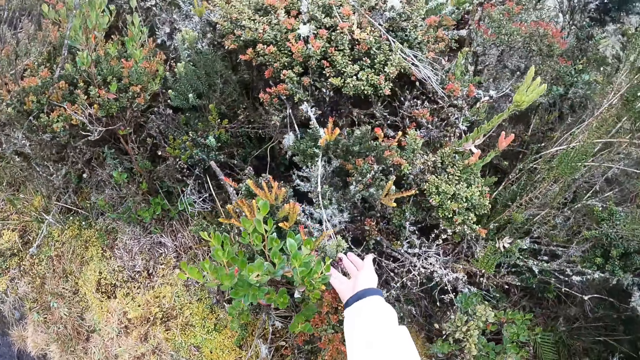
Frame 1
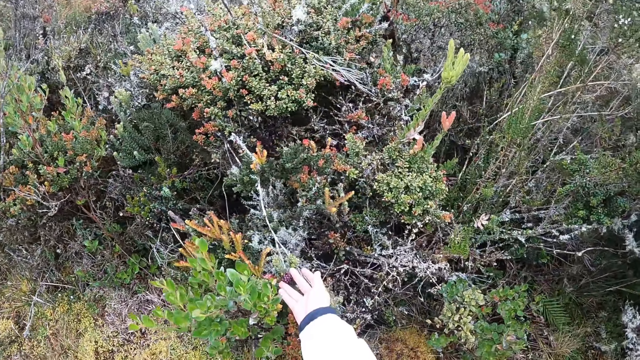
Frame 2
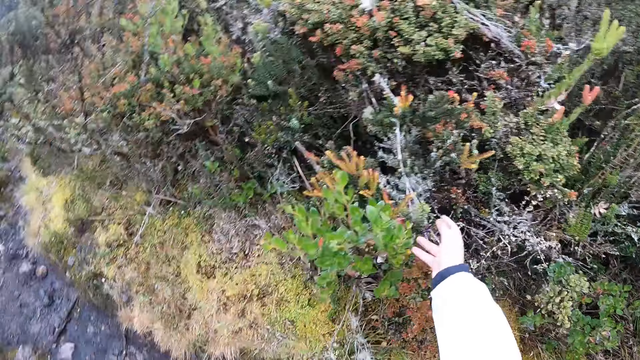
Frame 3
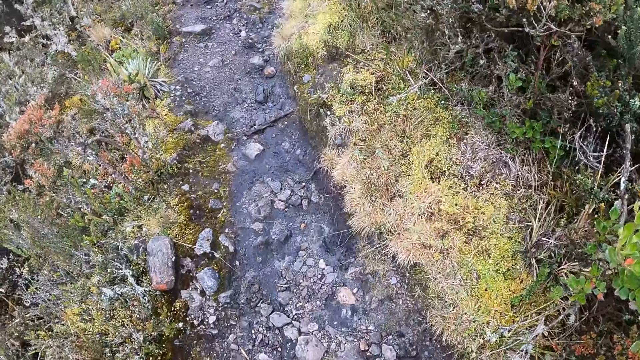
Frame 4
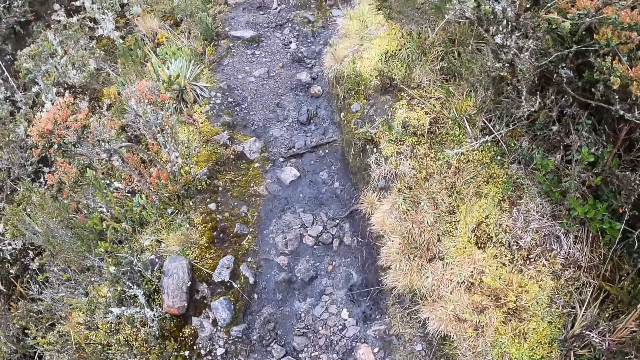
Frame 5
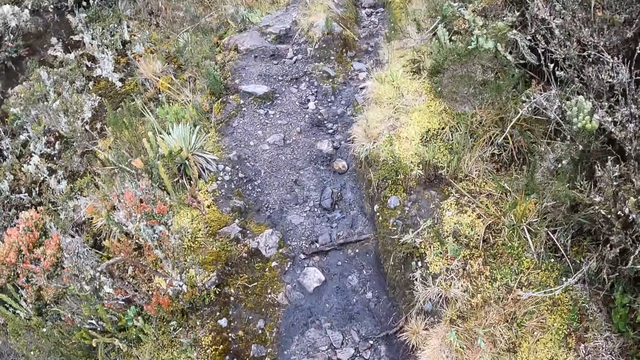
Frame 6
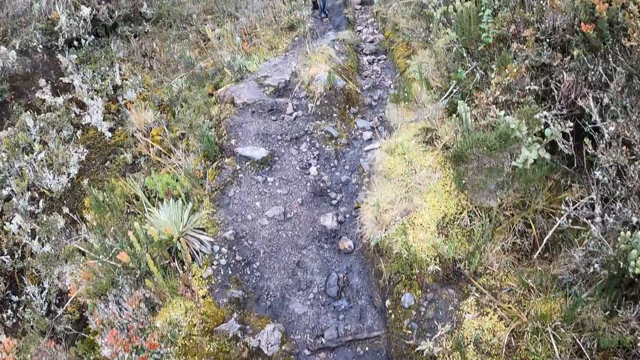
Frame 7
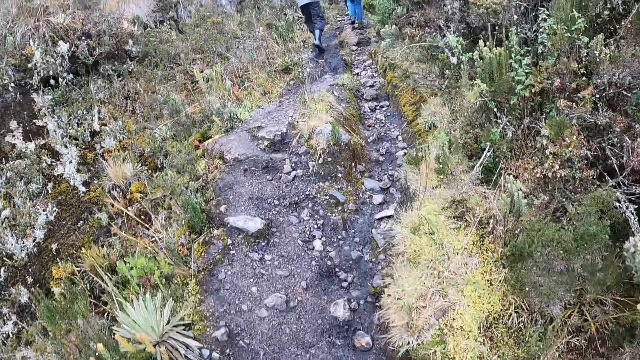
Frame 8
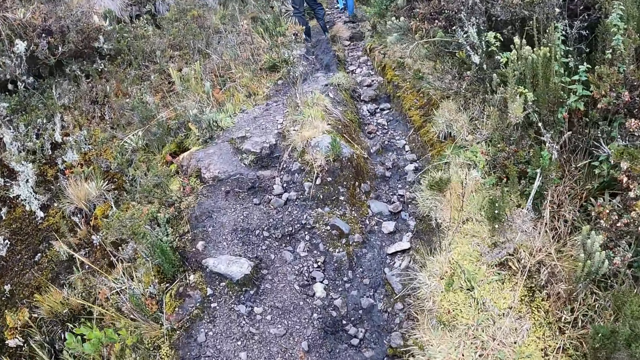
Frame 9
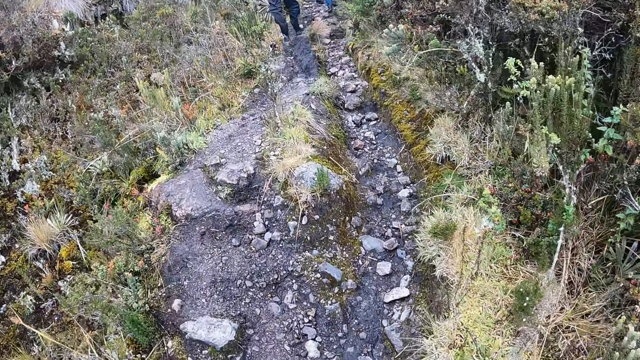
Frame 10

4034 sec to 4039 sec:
The camera wearer touches a plant.

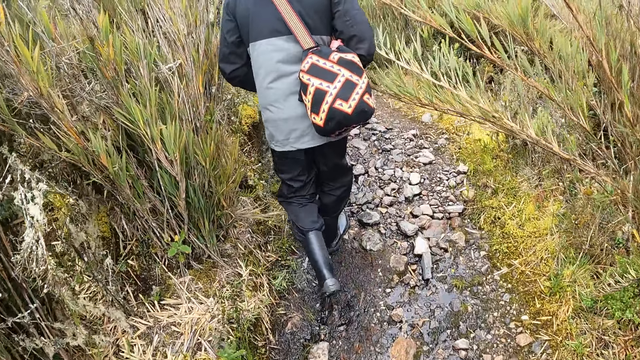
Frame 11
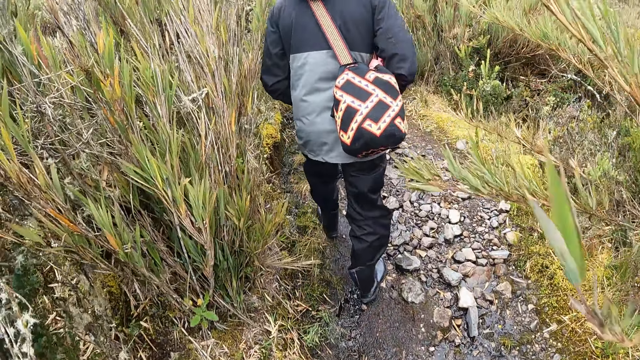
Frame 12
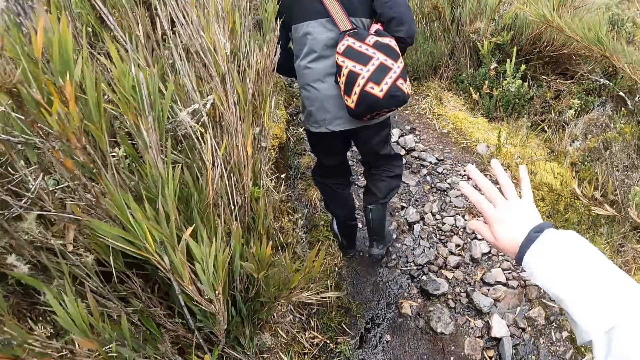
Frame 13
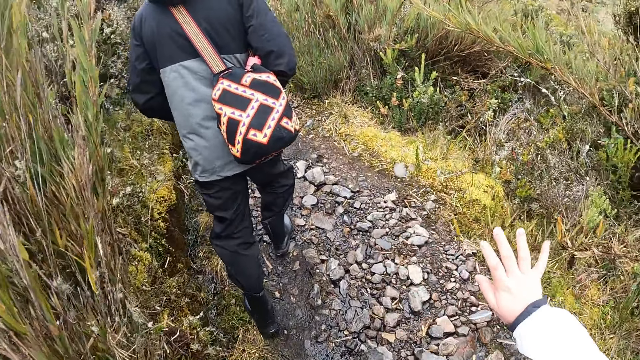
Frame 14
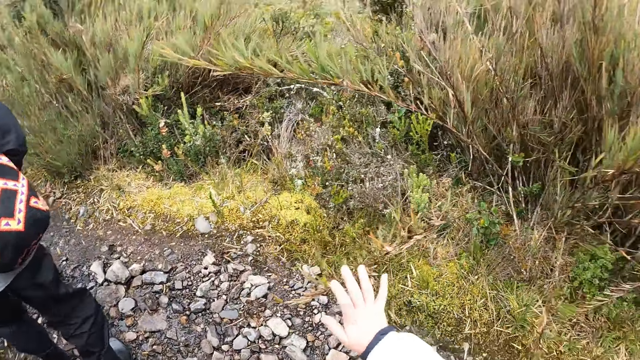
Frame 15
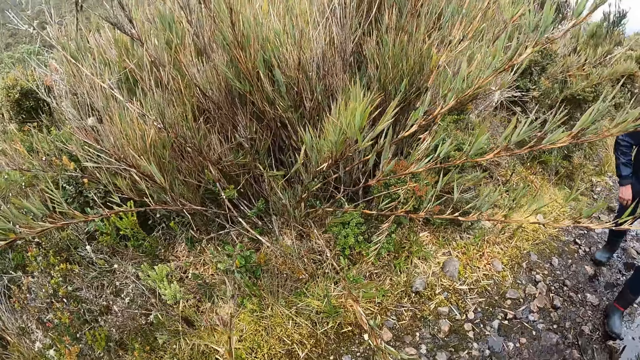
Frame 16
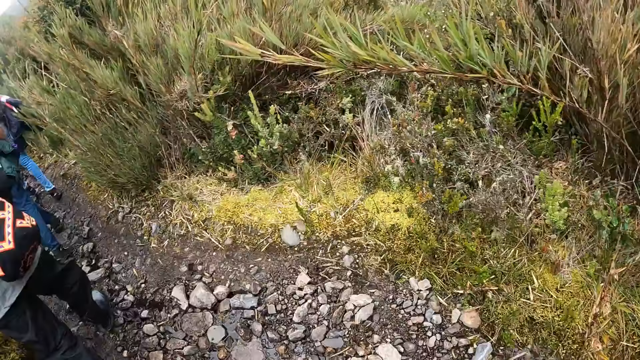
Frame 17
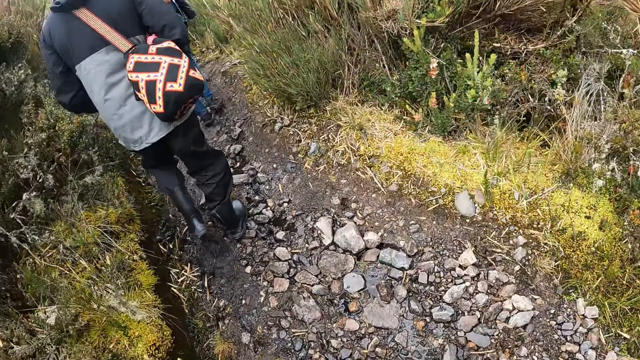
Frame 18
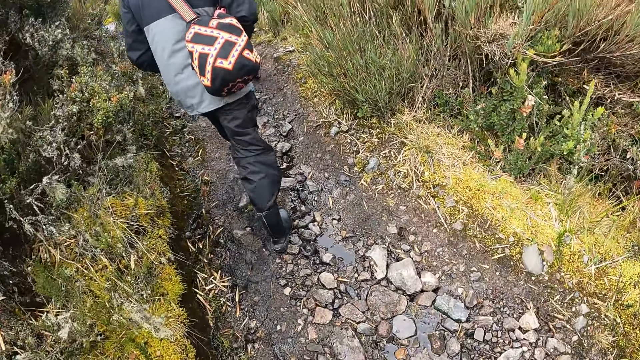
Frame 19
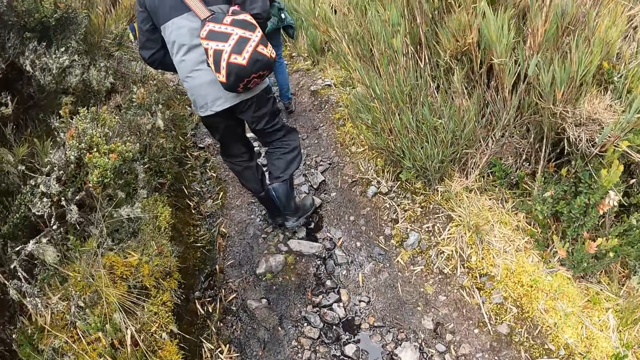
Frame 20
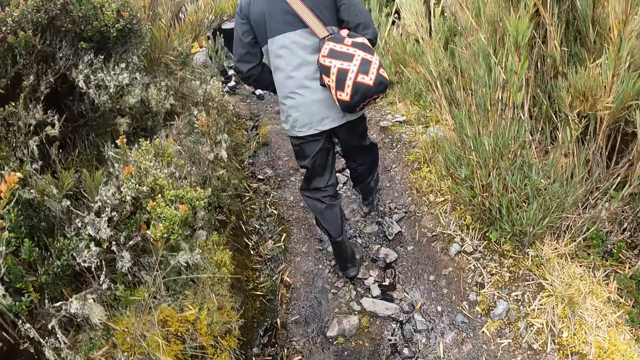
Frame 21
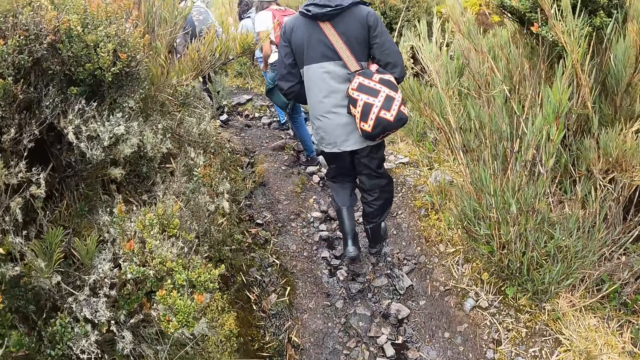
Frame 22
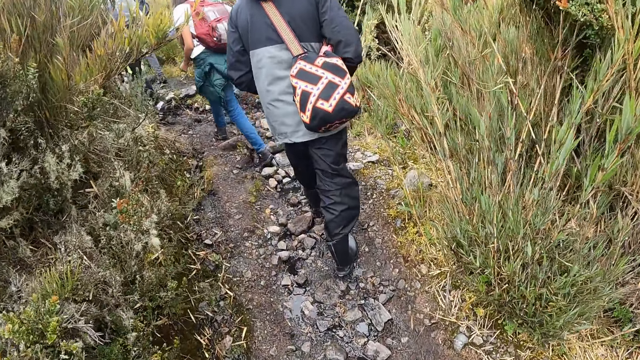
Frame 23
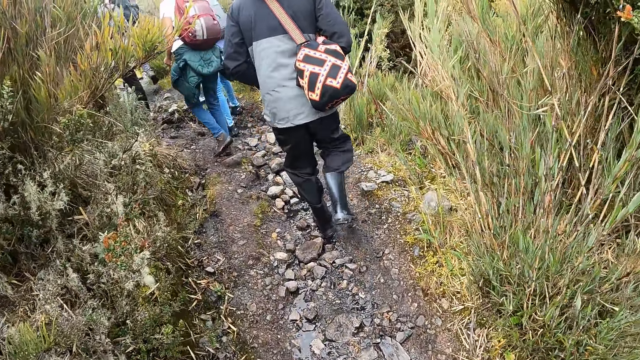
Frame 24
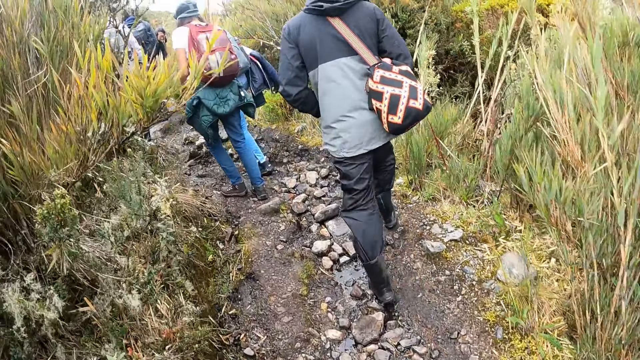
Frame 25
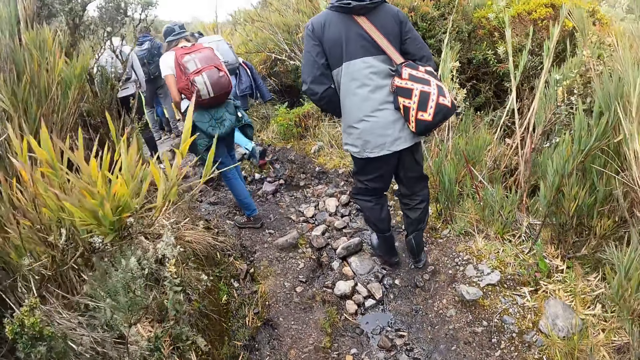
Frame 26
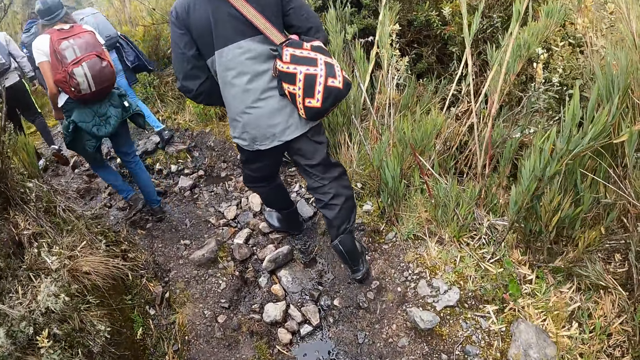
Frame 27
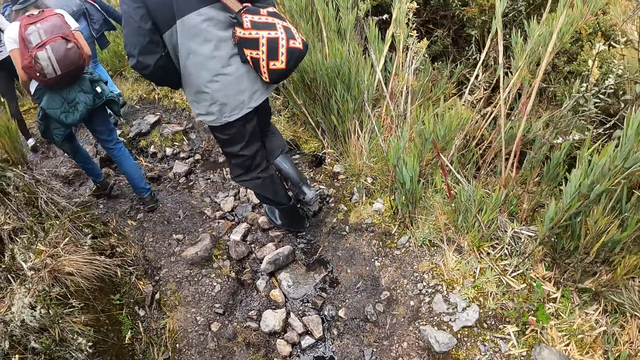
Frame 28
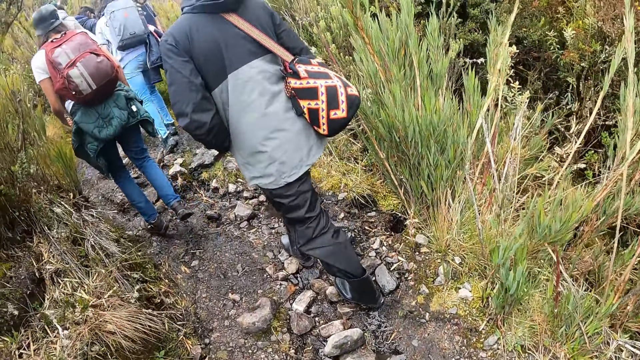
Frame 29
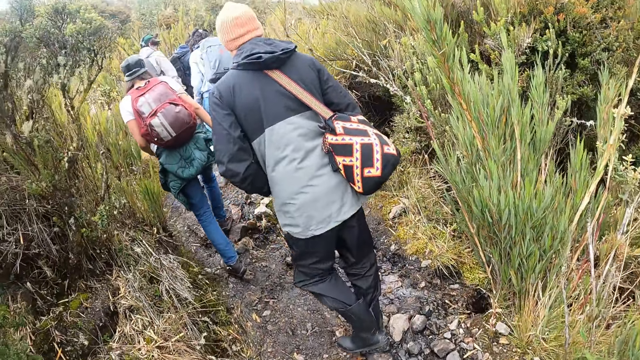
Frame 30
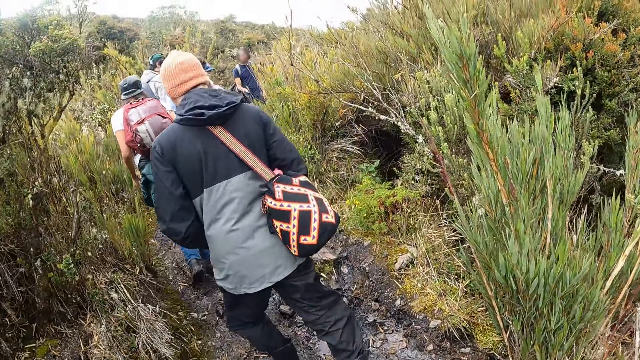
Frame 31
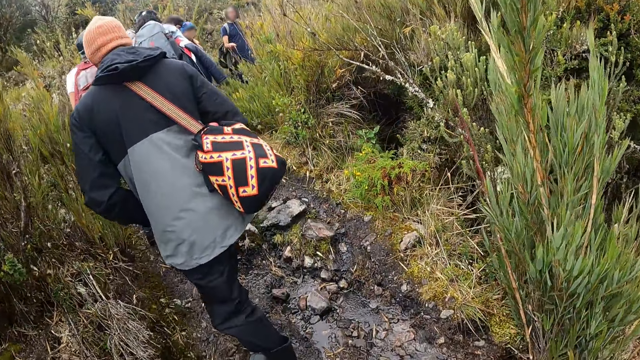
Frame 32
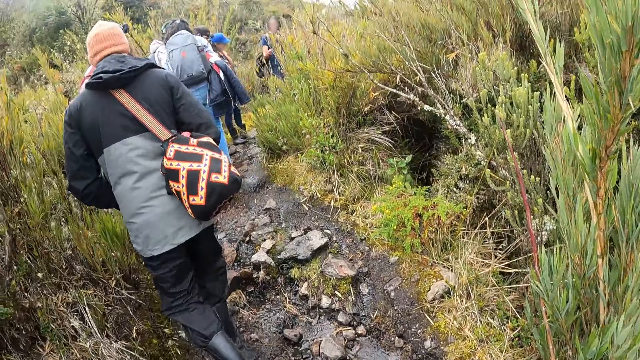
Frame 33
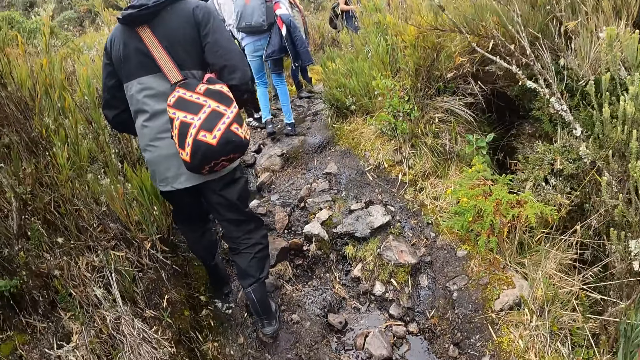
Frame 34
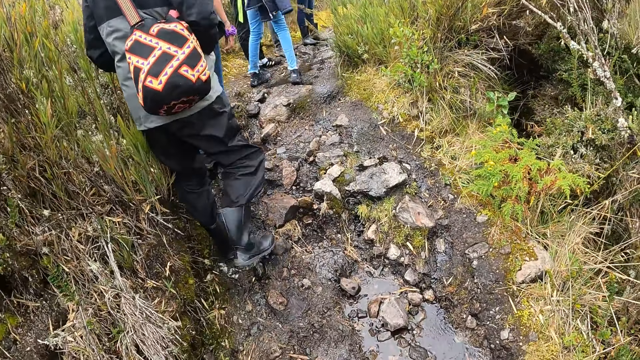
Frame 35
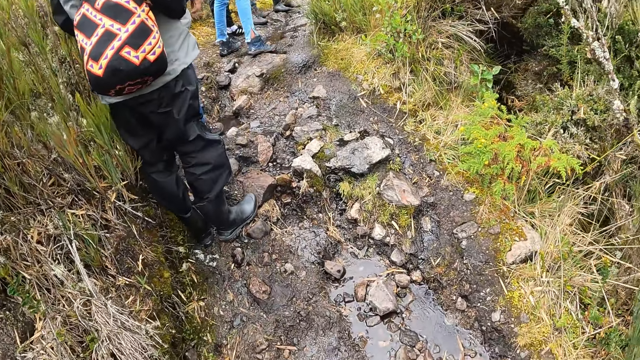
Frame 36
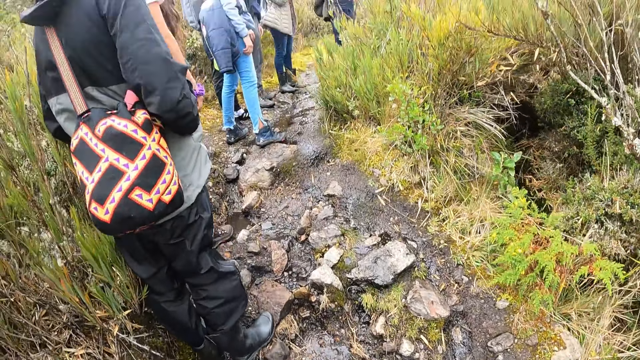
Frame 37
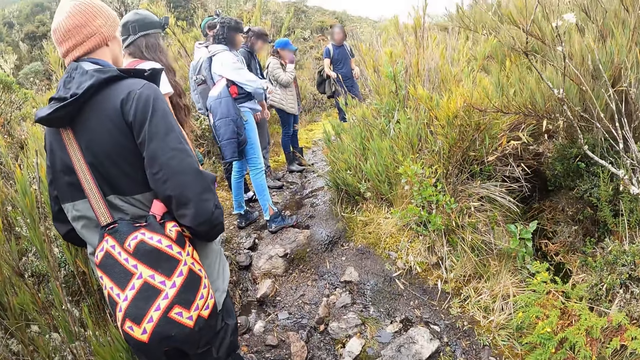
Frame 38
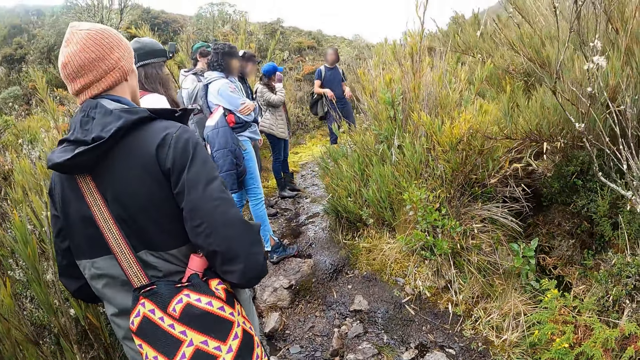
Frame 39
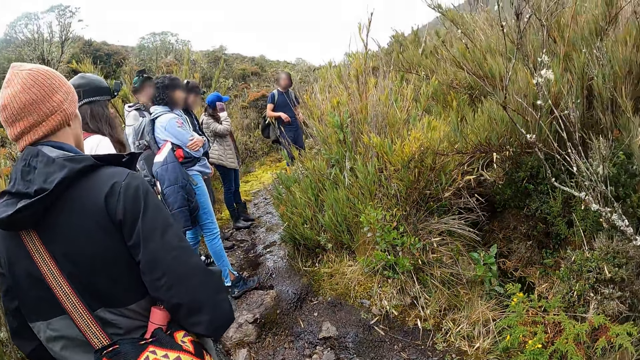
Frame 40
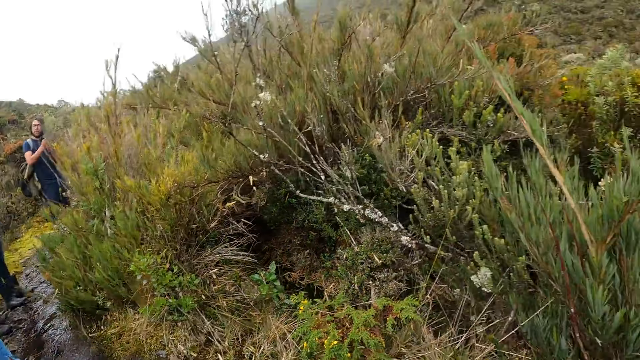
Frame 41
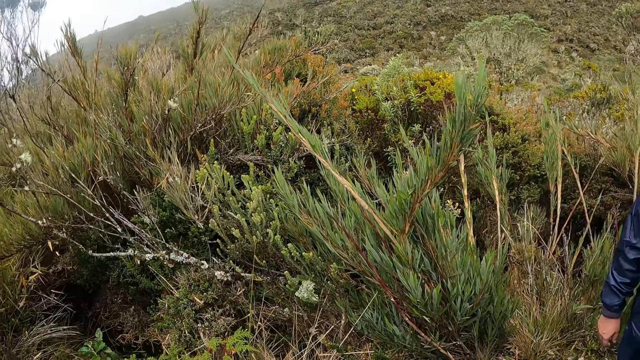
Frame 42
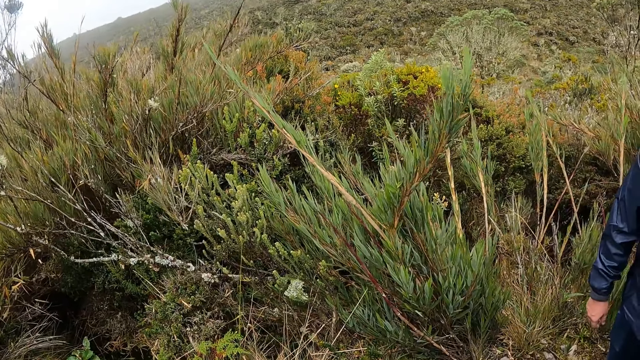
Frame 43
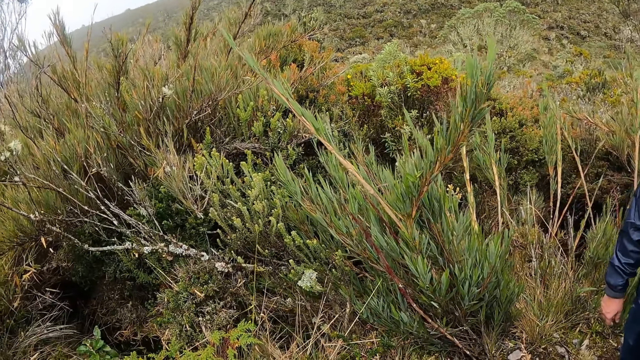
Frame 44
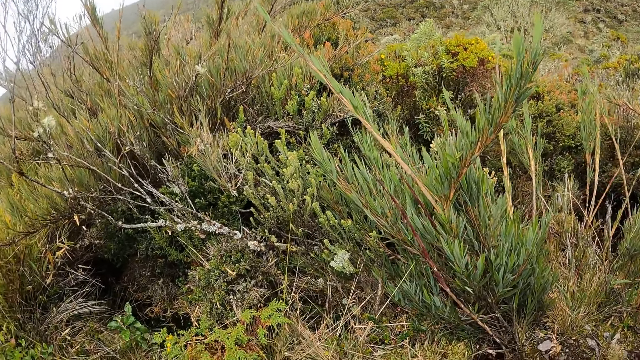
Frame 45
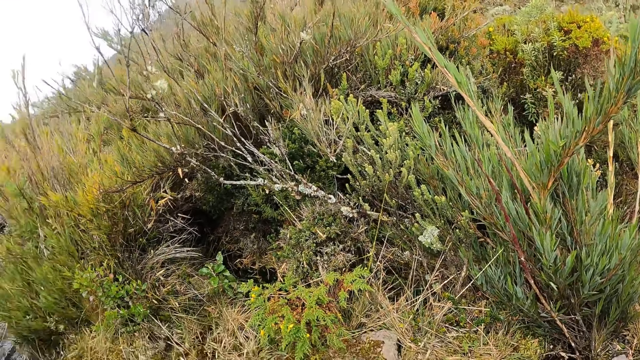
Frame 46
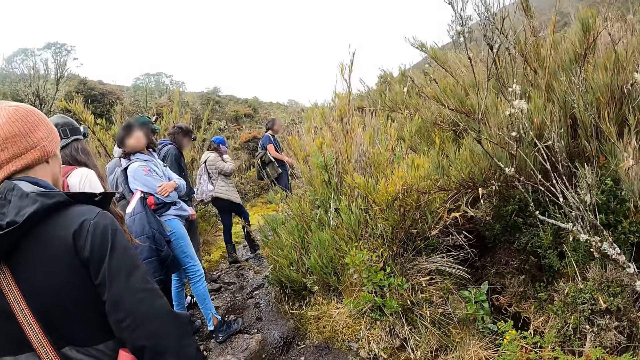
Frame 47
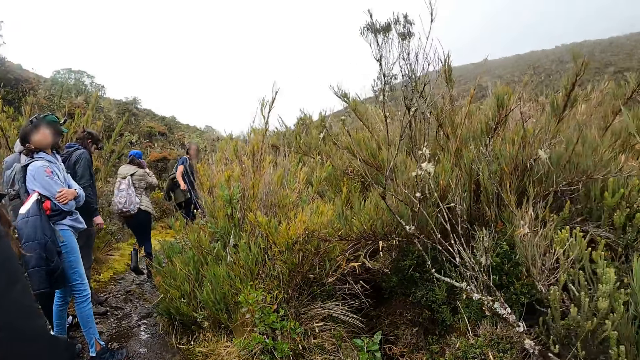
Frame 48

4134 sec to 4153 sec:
The camera wearer touches the plants. They look around and walk along the path. A man talks to a group of people. The camera wearer looks around.
